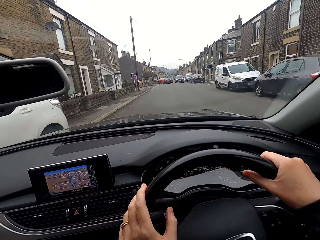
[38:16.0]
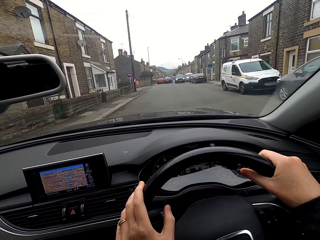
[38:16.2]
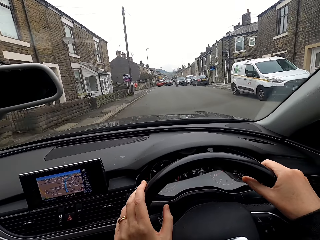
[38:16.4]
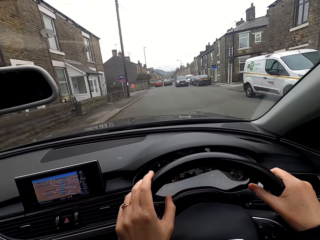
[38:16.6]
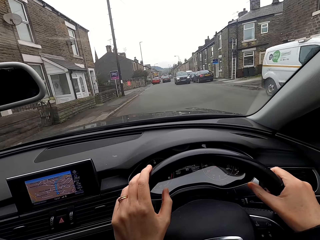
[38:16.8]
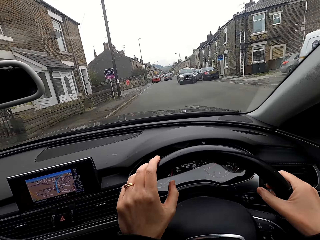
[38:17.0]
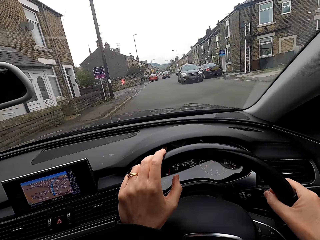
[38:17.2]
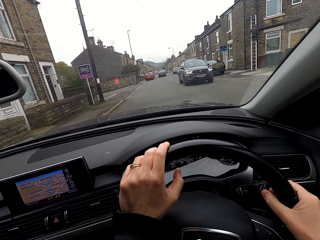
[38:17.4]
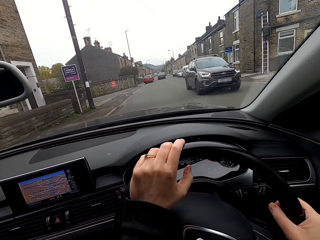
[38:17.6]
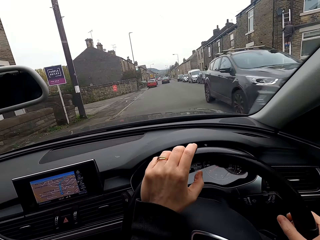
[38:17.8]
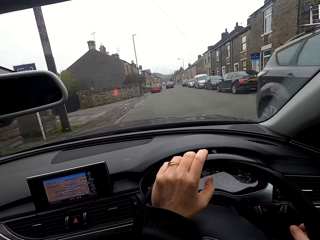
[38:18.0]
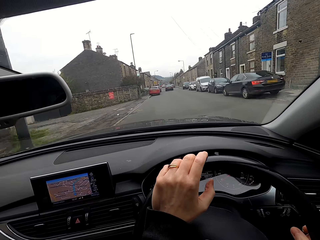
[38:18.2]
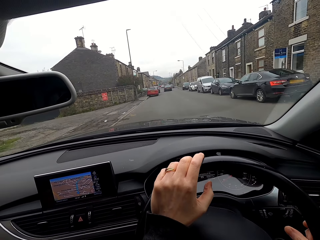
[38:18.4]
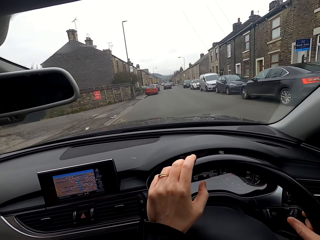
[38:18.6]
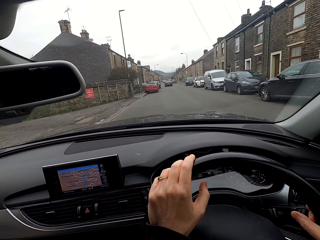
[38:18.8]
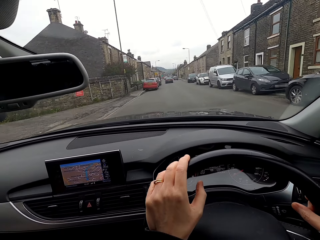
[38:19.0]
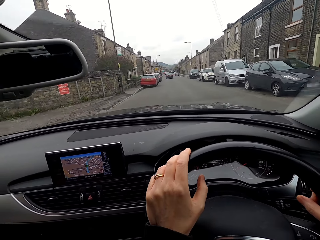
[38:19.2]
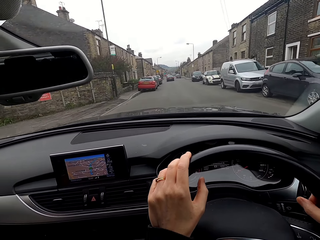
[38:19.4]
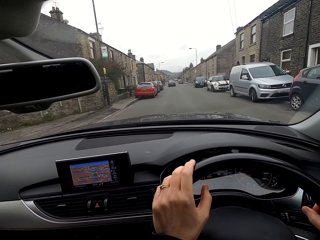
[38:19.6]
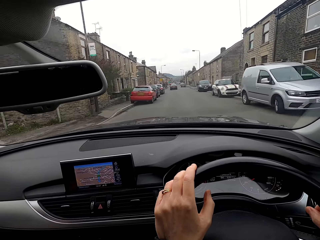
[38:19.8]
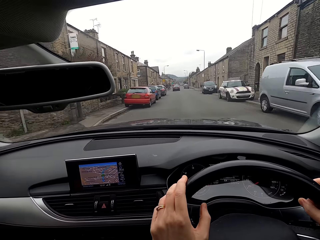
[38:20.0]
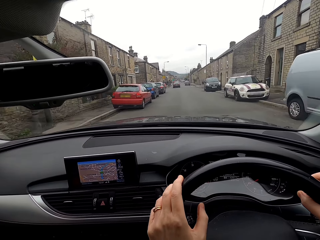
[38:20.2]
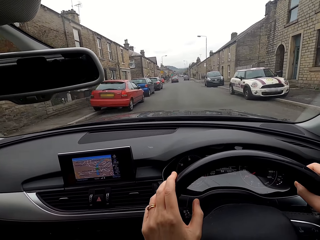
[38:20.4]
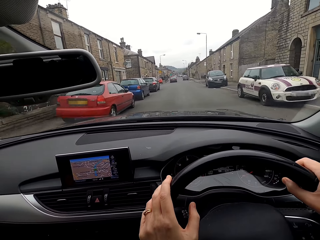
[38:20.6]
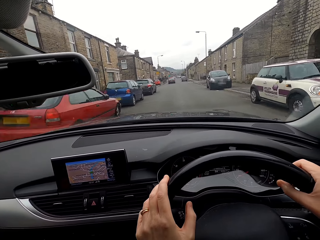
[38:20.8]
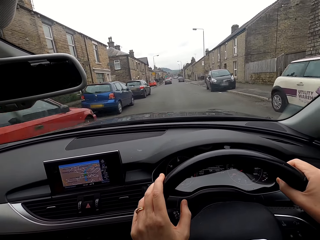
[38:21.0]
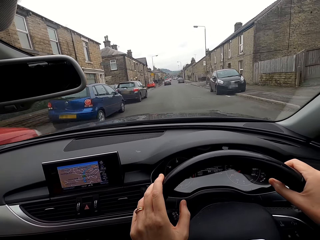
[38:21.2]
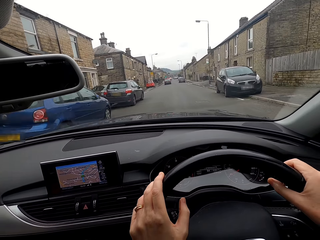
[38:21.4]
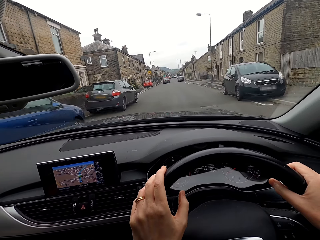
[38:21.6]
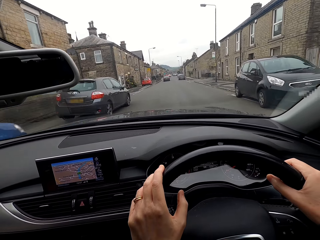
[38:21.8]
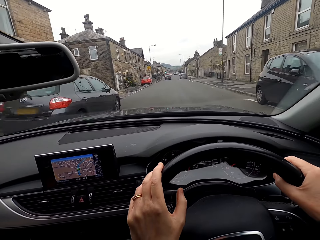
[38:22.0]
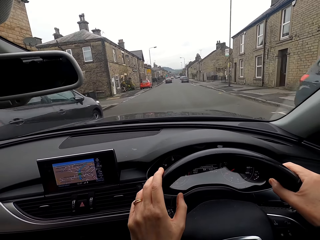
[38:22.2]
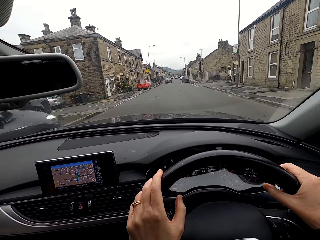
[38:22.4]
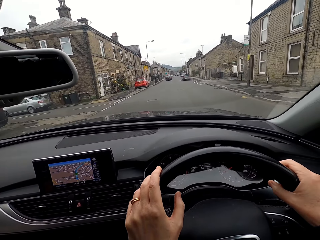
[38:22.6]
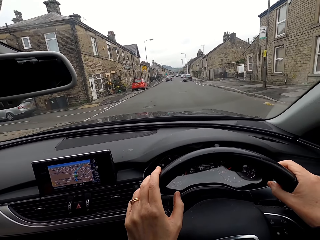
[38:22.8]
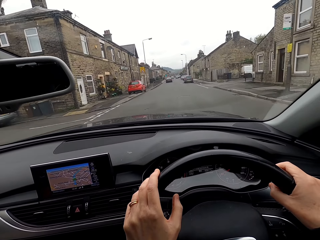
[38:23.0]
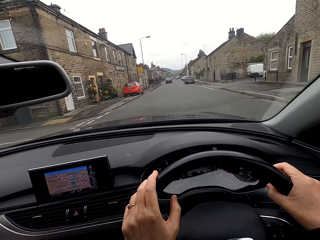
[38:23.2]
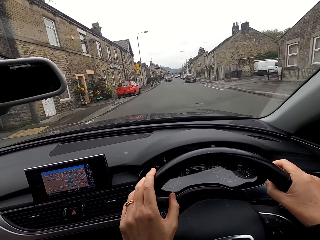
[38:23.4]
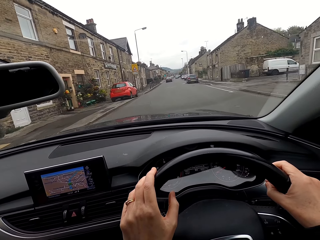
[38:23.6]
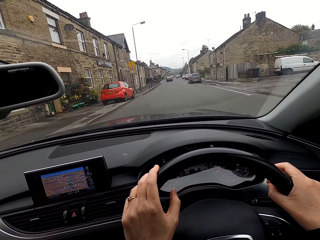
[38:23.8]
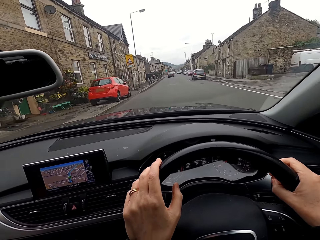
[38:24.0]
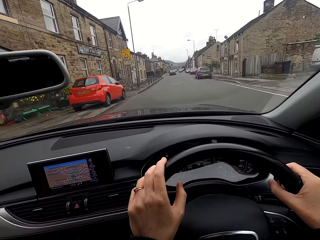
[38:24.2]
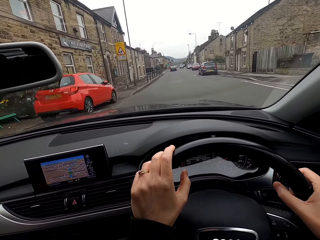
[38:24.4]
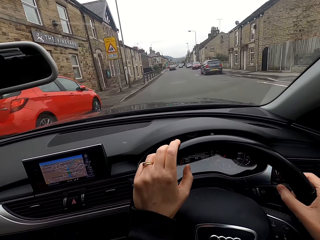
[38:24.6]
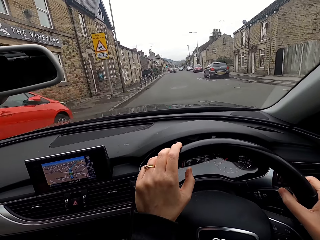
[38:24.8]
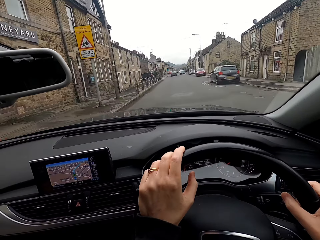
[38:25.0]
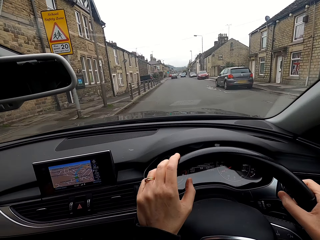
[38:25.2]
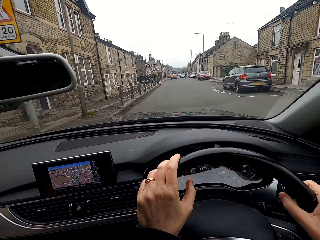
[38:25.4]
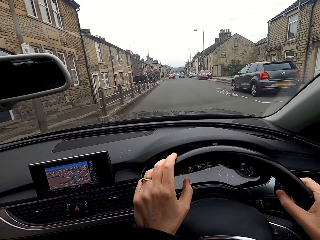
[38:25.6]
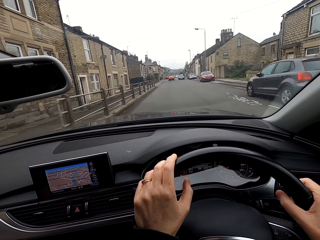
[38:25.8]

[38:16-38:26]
A black car drives past the camera wearer.

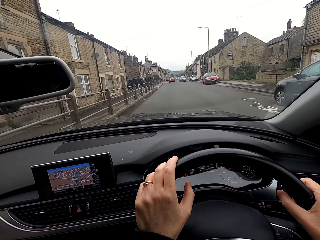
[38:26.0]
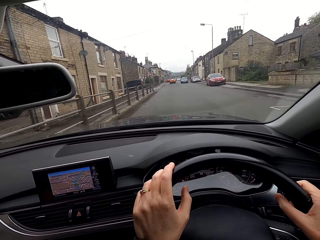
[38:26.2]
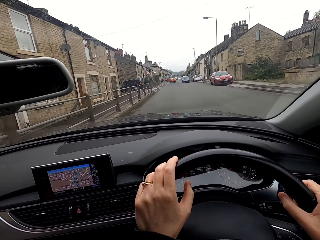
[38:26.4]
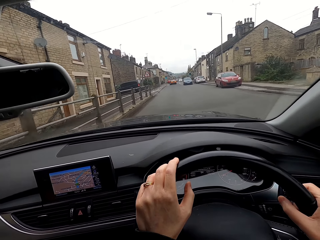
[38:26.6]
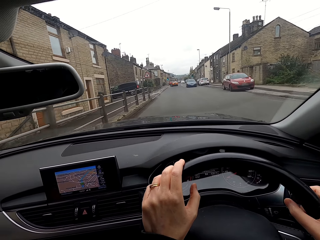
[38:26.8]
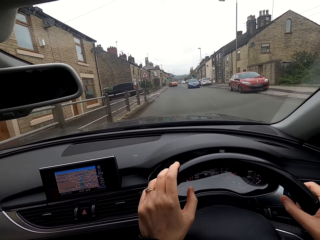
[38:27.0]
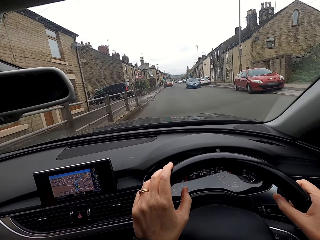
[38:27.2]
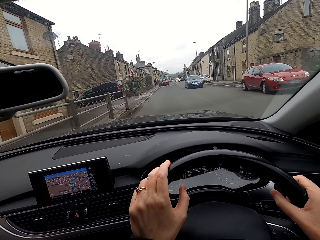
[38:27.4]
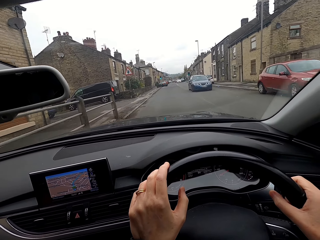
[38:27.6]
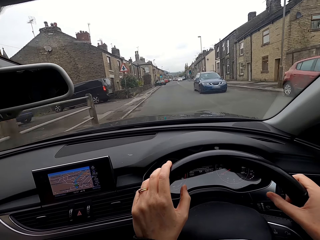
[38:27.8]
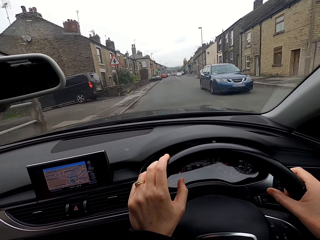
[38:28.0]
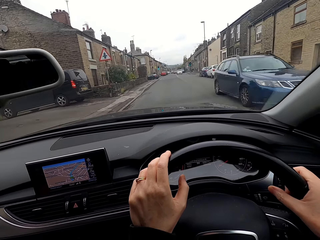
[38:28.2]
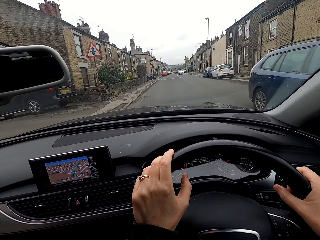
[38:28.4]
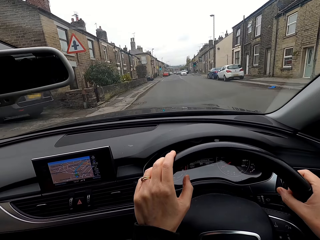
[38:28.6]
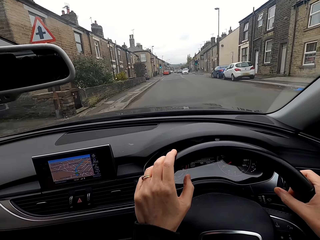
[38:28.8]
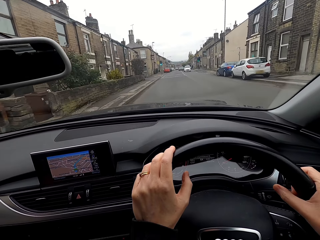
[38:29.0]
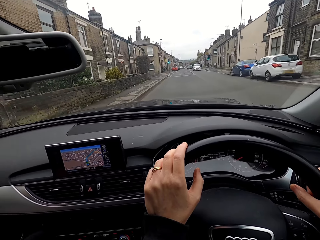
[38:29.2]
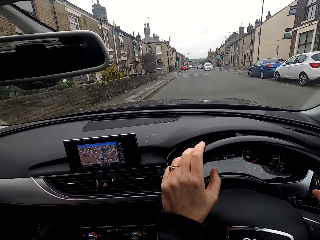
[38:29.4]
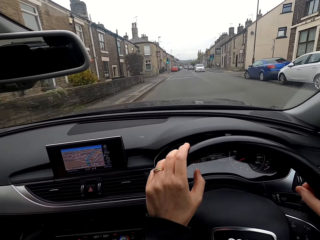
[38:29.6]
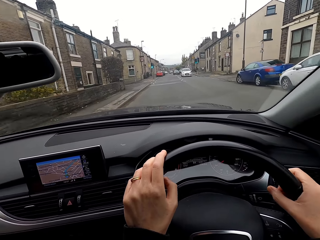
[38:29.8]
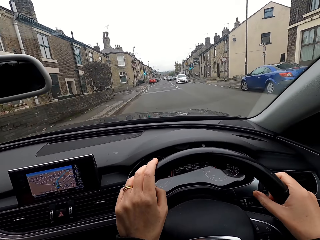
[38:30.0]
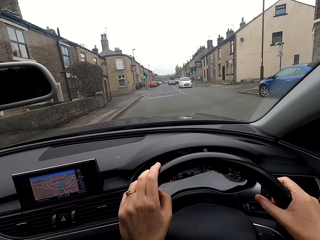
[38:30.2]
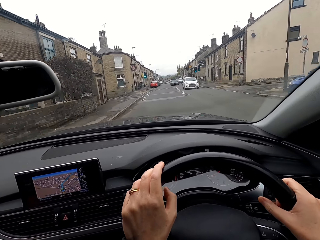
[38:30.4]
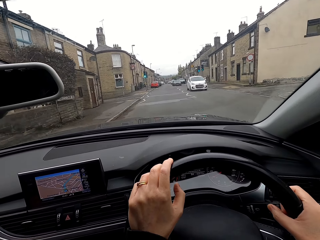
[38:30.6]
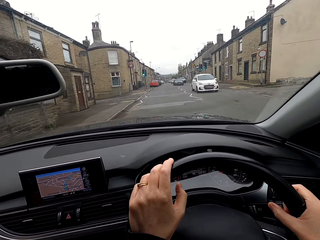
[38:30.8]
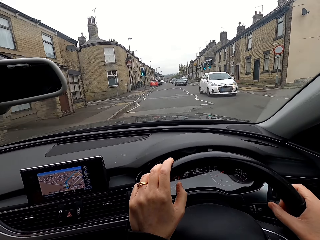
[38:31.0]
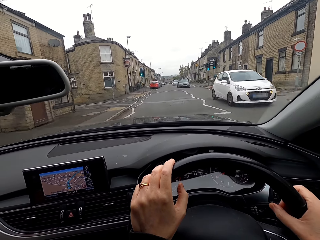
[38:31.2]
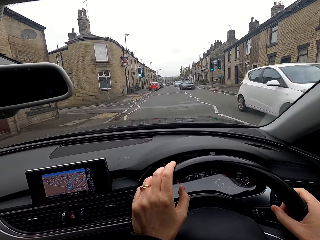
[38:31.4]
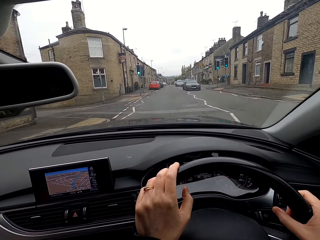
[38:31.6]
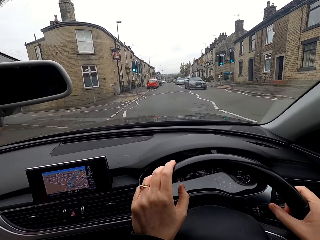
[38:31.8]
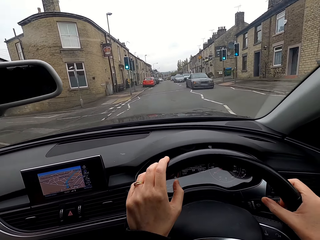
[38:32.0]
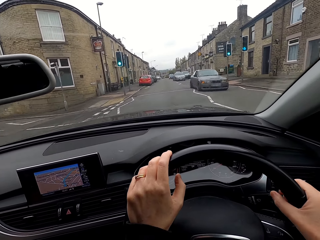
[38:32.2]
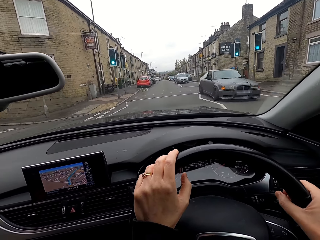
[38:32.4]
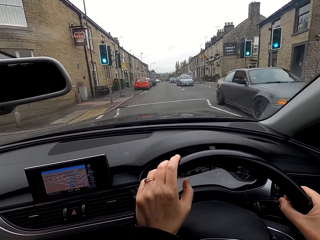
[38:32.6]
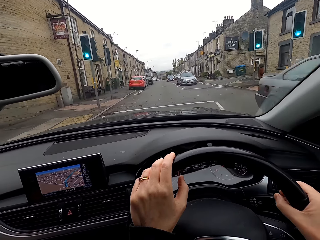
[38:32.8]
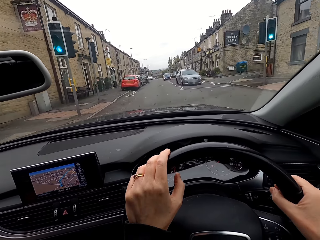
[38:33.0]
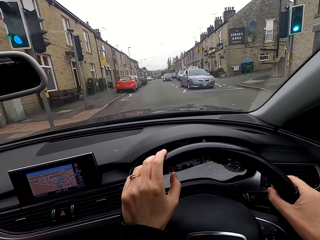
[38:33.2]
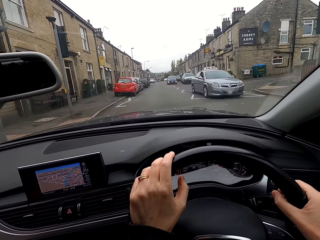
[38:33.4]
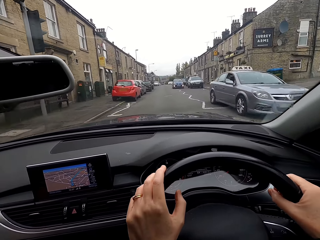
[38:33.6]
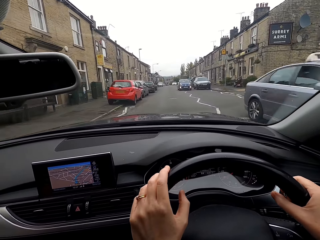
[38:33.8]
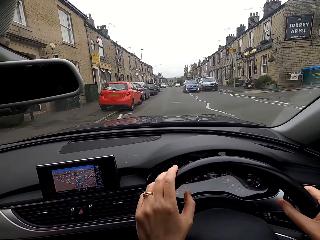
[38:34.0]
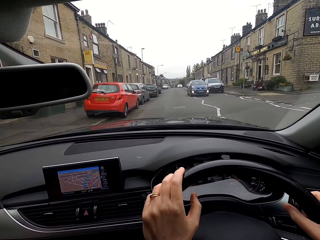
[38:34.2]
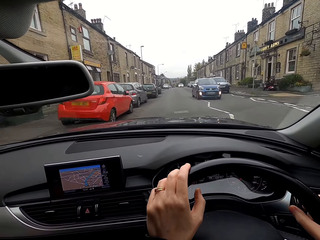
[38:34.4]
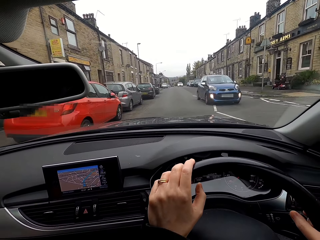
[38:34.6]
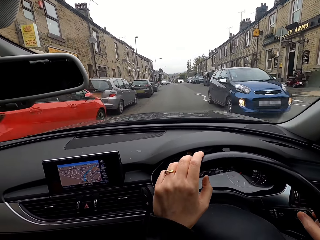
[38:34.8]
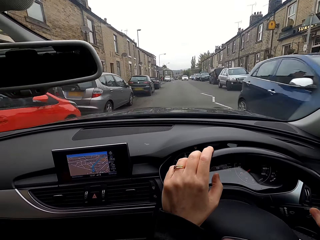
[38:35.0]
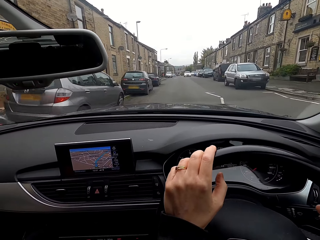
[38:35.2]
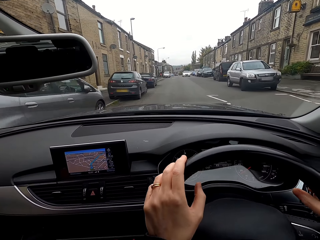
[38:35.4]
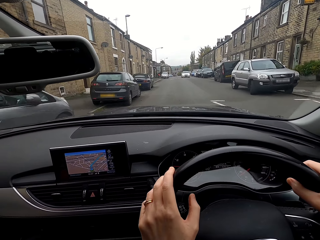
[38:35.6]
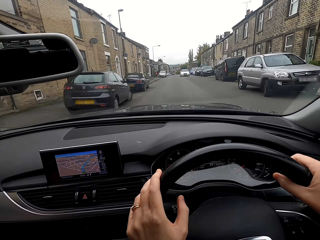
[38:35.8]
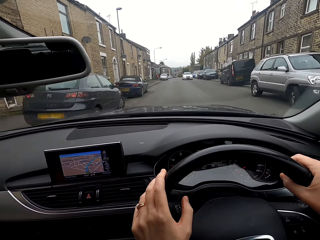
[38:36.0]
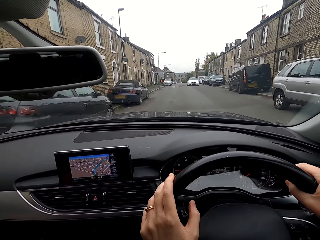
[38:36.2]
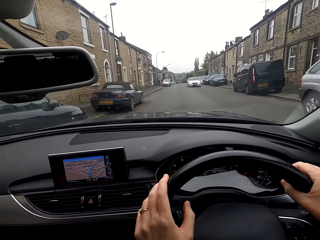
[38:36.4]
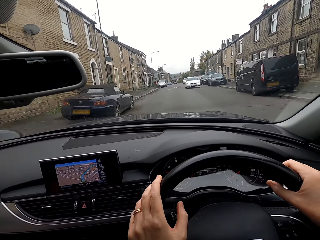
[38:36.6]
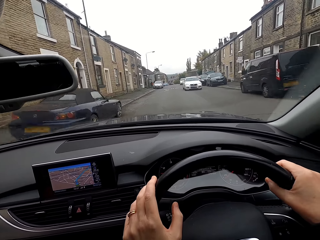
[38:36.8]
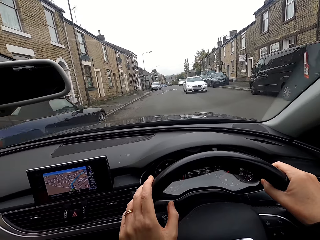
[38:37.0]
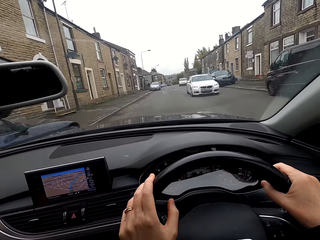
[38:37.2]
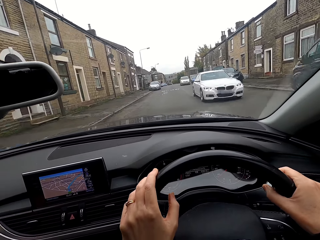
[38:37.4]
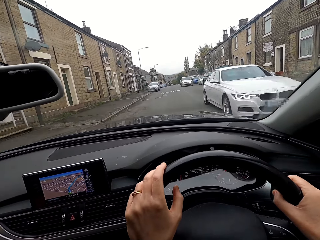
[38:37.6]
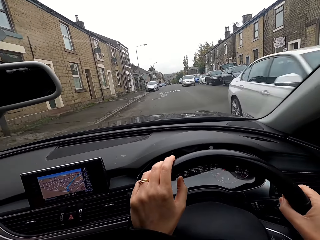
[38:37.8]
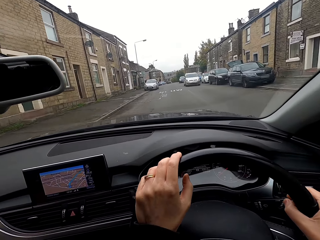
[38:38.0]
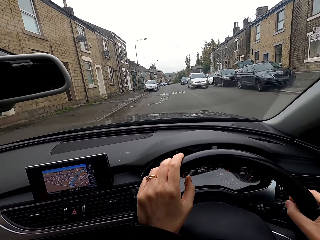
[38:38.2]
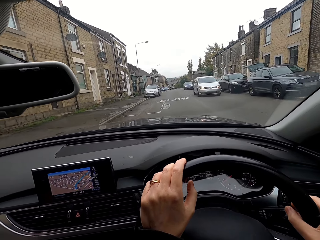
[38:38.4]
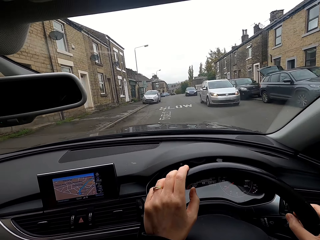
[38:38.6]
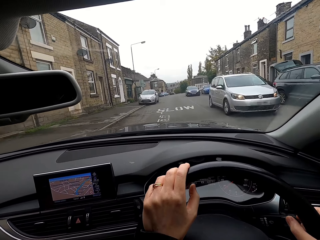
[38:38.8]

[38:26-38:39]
A blue car drives past the camera wearer. A white car drives past them. A black car drives past them. A silver car drives past them. A blue car drives past them. A white car drives past them.
